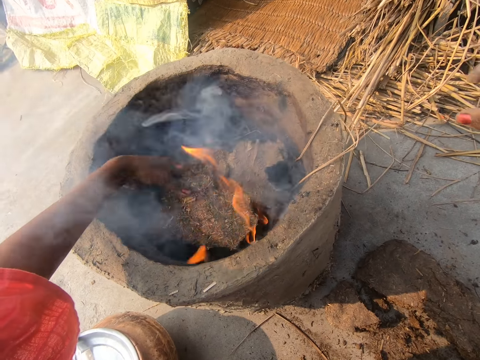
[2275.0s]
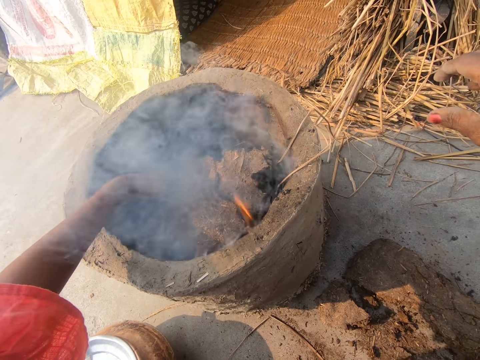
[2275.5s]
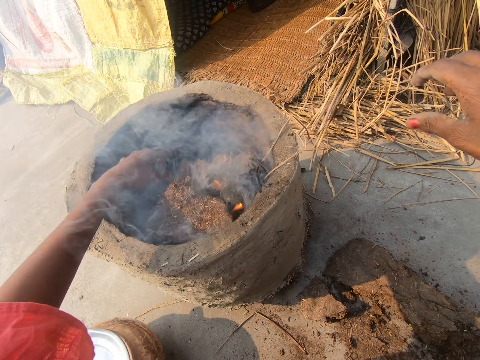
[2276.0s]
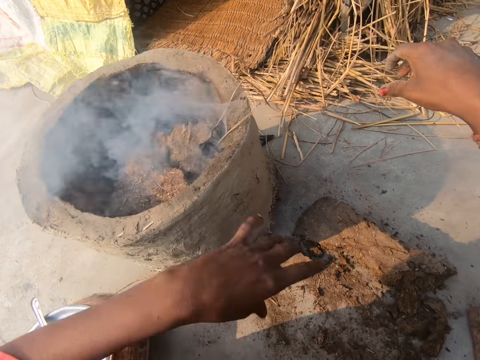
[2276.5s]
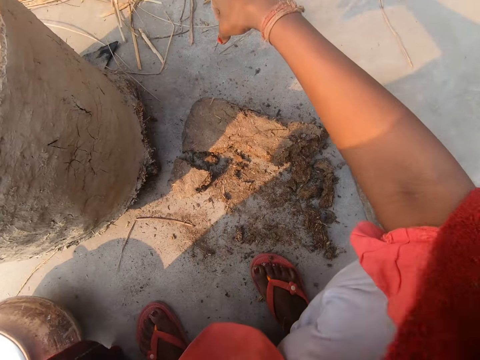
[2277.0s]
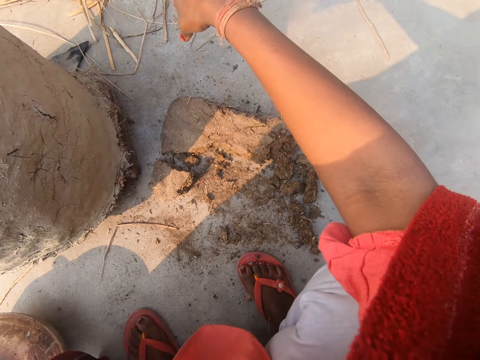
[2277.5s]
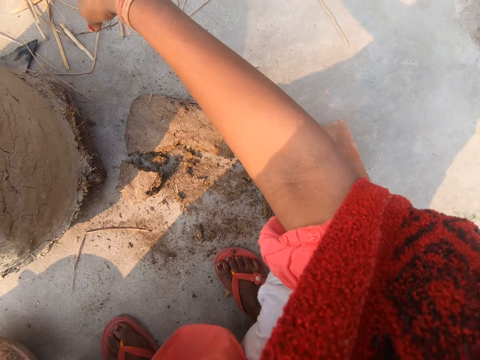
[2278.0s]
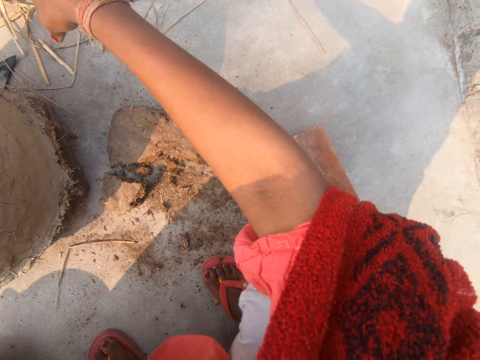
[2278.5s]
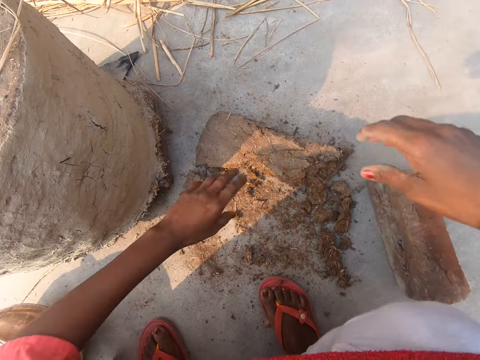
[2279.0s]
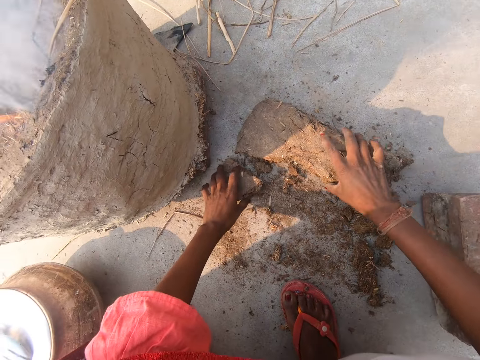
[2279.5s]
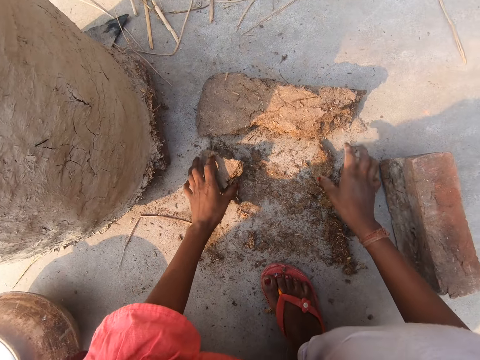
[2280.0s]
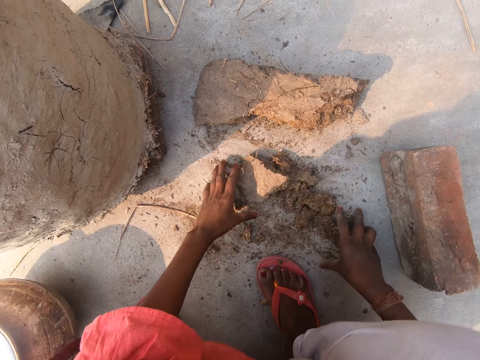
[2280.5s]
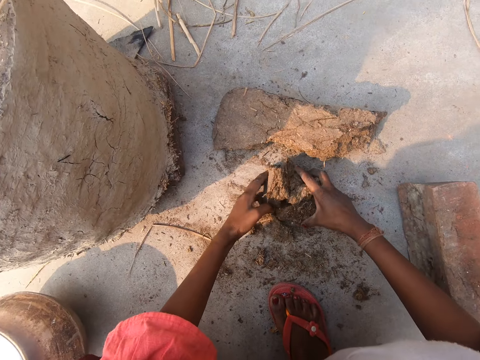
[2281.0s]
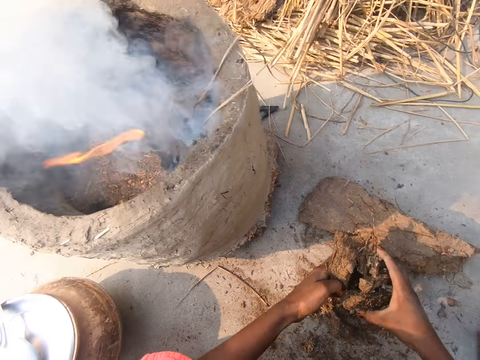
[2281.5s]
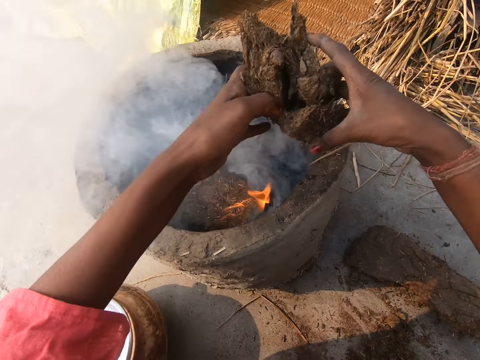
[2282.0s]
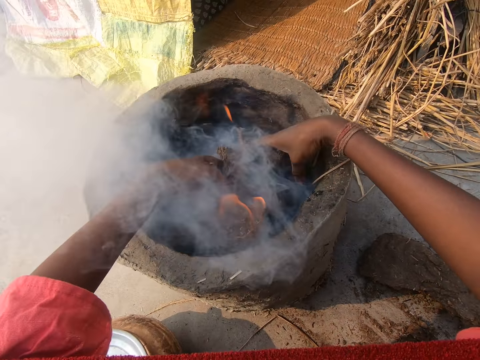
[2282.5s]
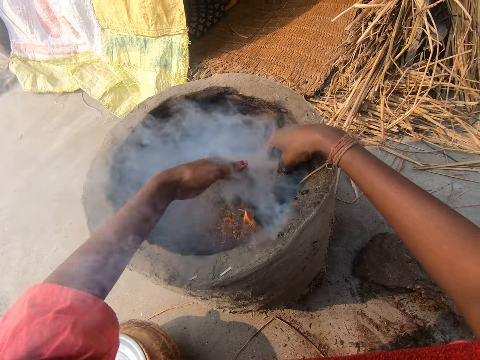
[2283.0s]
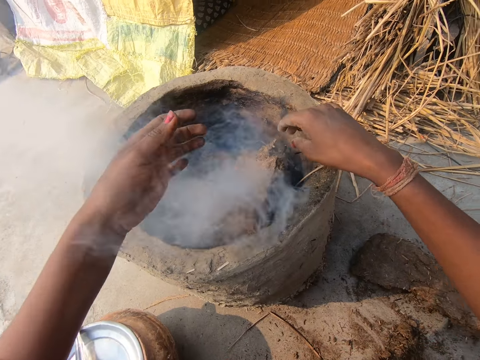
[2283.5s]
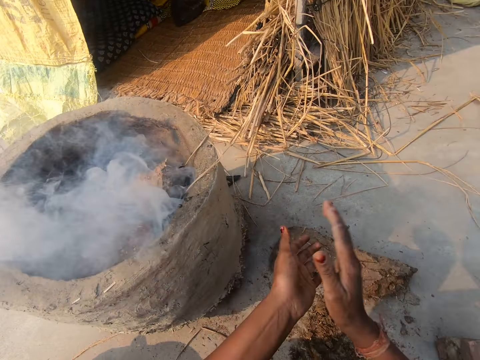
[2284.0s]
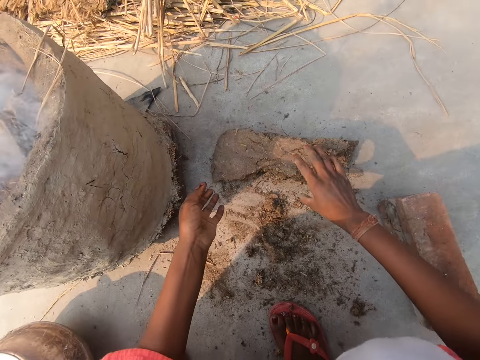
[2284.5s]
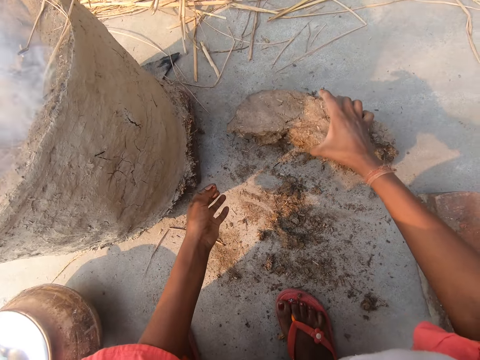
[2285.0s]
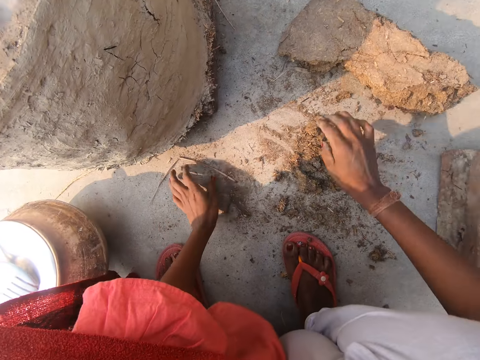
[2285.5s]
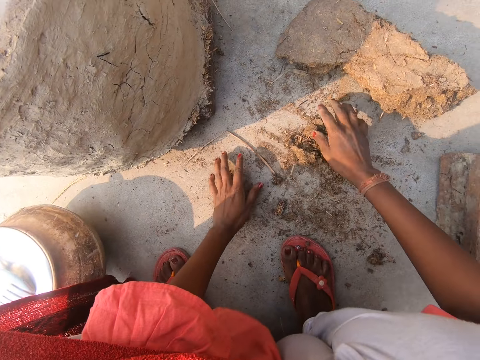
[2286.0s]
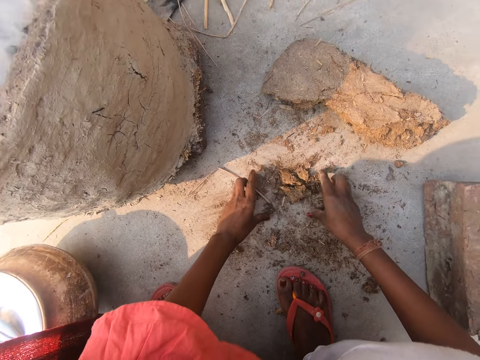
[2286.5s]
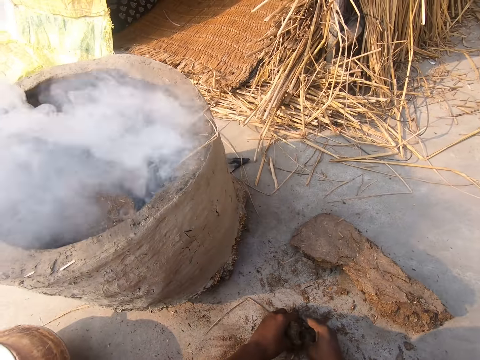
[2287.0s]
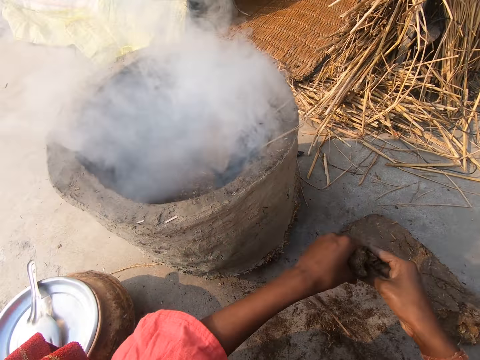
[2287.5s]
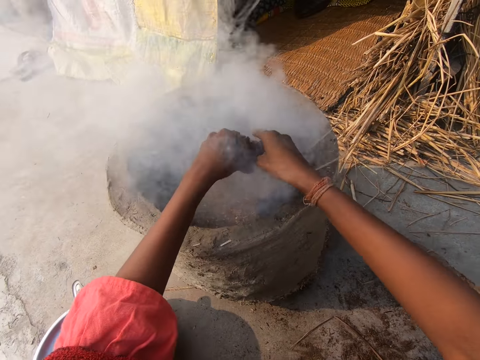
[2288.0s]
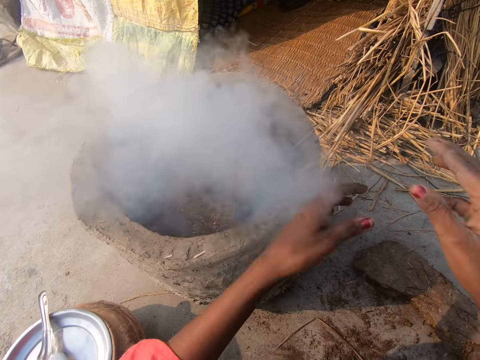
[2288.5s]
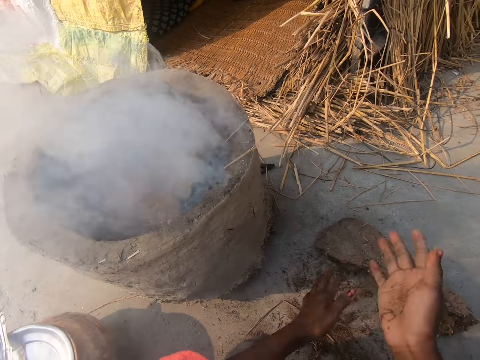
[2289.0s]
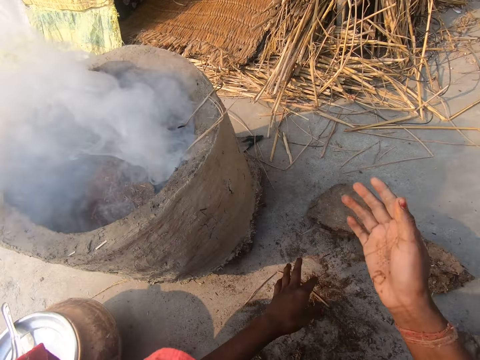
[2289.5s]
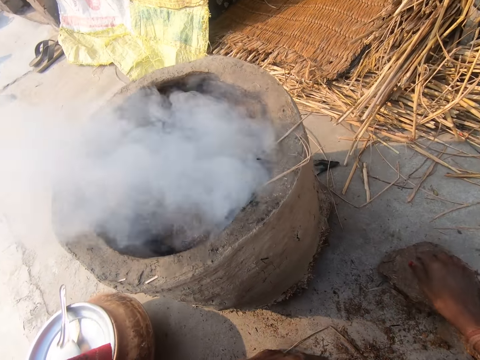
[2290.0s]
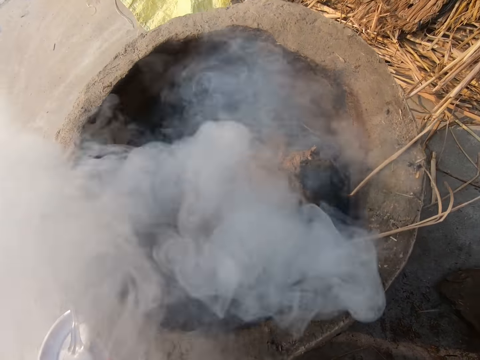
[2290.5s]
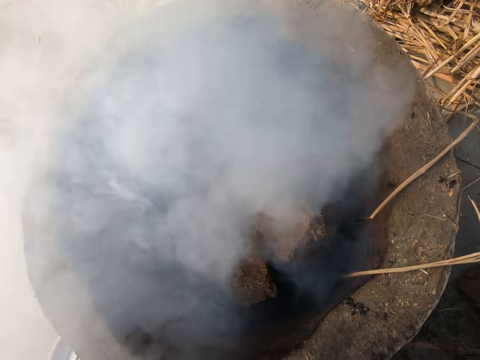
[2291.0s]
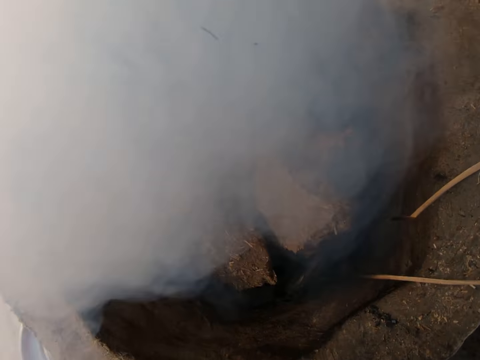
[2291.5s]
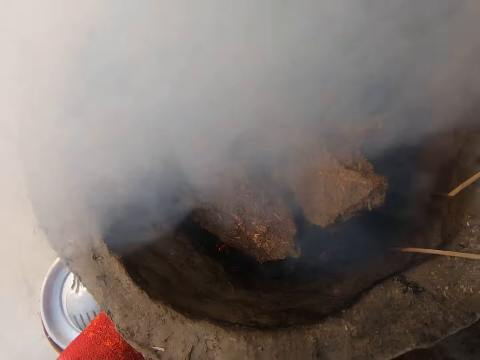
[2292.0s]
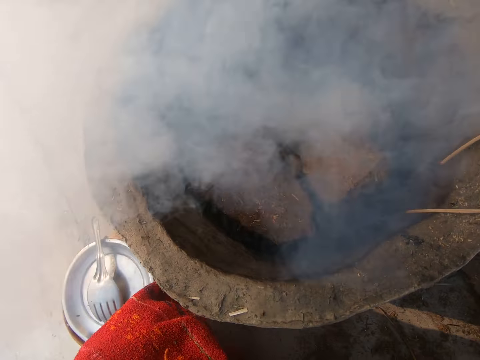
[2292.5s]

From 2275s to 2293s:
The camera wearer moves her hand backwards. She moves her shawl backwards. She wipes her face with the shawl. She touches her face with her left hand. She moves the cow dung on the ground. She gathers some pieces of broken sawdust on the ground with both hands. She puts the pieces of broken sawdust into the clay brazier or fire place with both hands. She moves around. She dusts both hands. She claps hands. She moves the cow dung on the ground. She picks the remaining piece of the block of sawdust with her right hand. She drops the remaining piece of the block of sawdust on the ground. She gathers some pieces of sawdust from the ground with both hands. She drops the pieces of sawdust into the clay brazier with both hands. She claps hands. She dusts both hands. She moves close to the fire place. She blows air on the fire place.

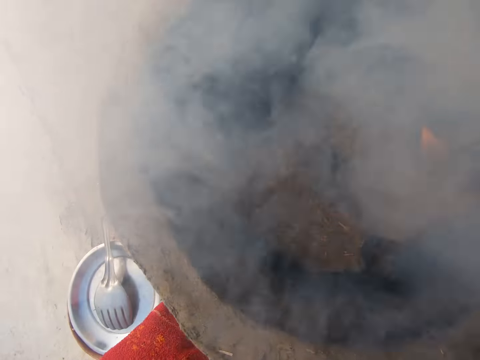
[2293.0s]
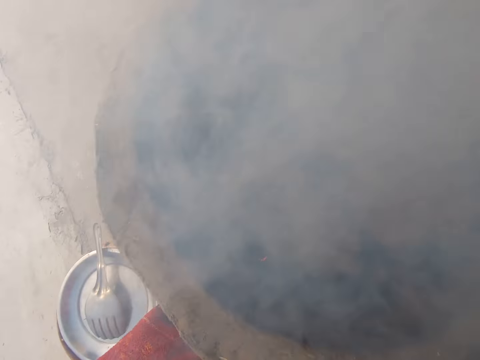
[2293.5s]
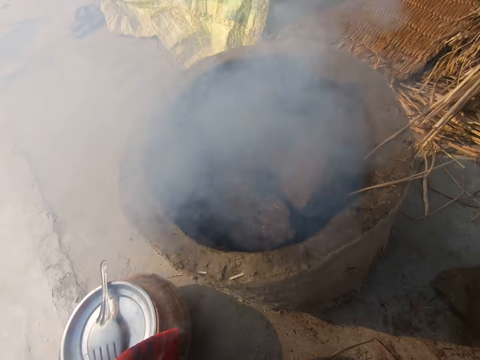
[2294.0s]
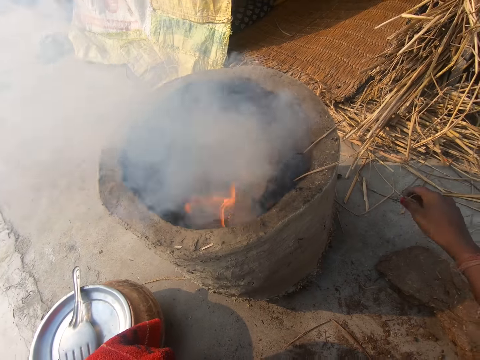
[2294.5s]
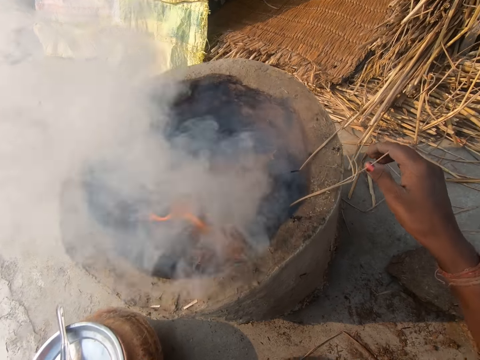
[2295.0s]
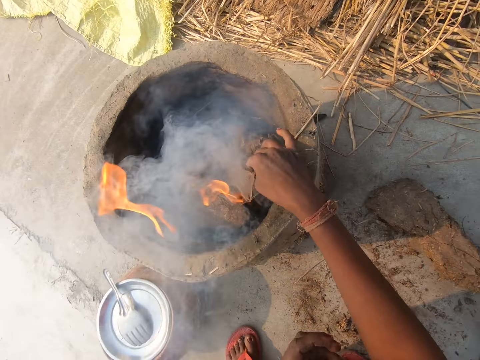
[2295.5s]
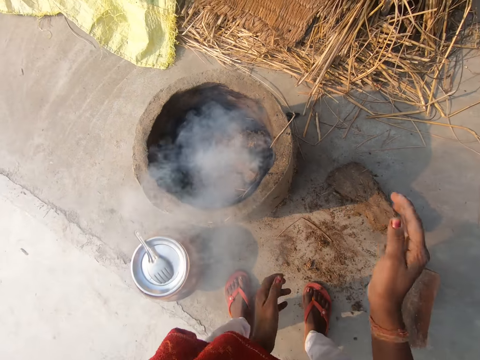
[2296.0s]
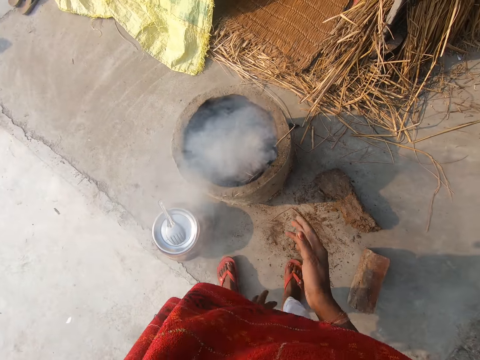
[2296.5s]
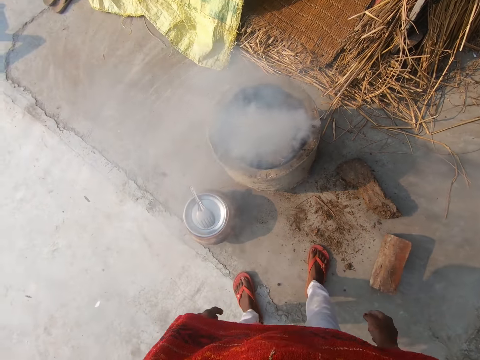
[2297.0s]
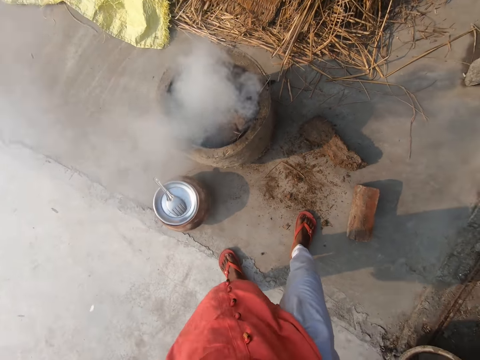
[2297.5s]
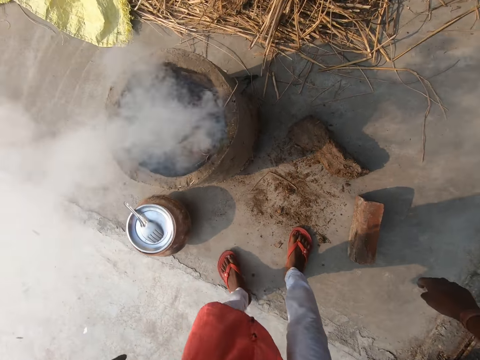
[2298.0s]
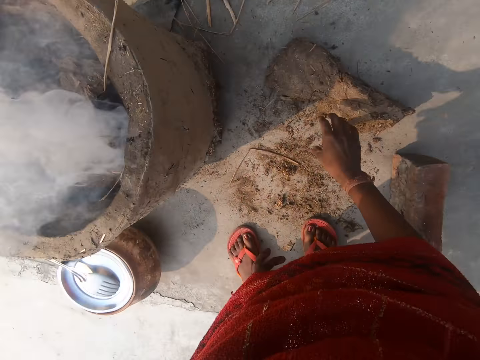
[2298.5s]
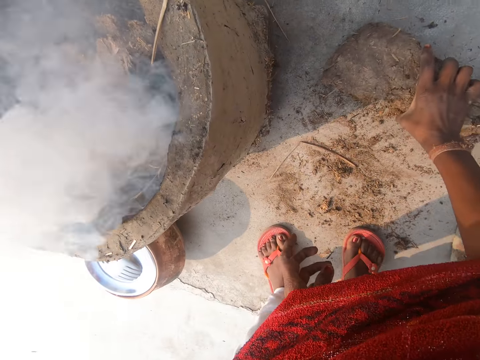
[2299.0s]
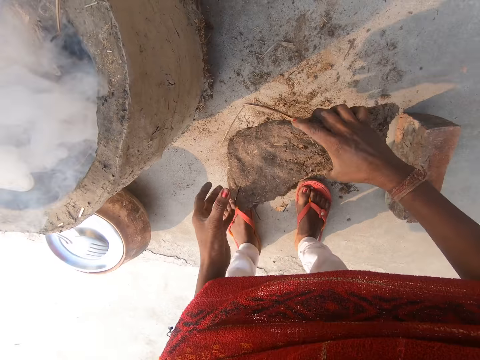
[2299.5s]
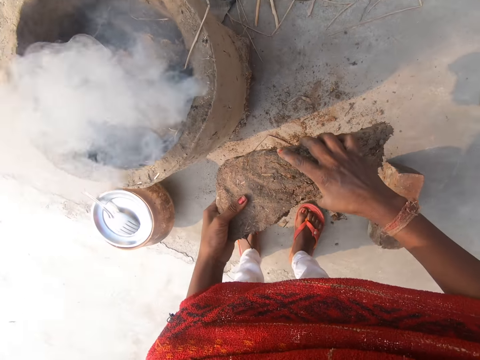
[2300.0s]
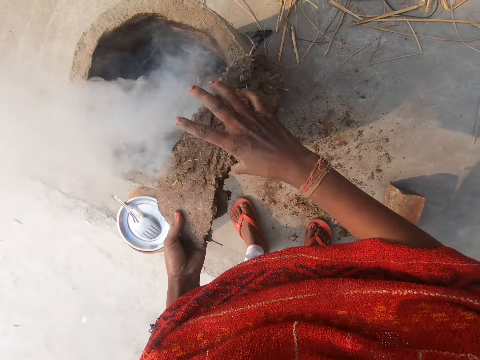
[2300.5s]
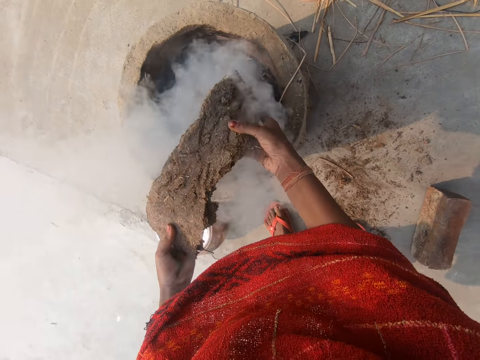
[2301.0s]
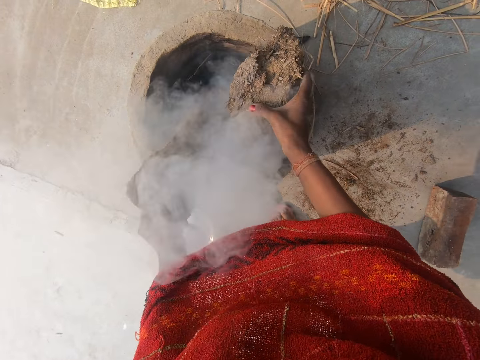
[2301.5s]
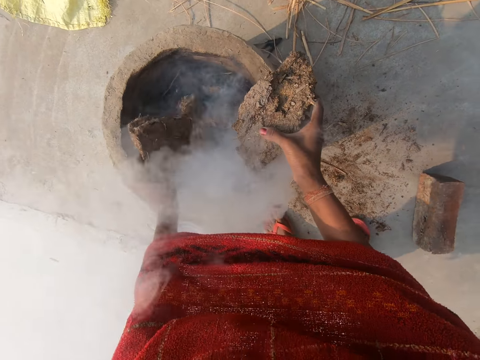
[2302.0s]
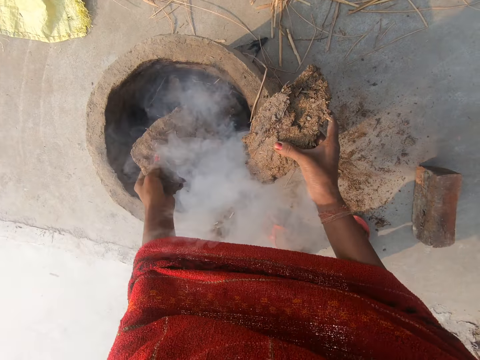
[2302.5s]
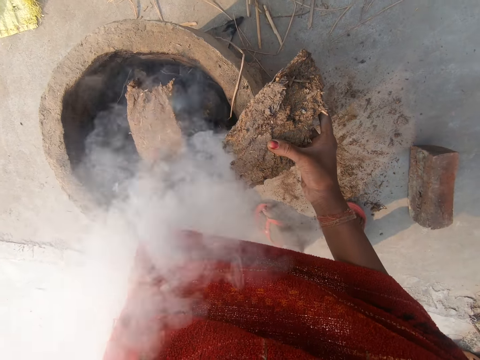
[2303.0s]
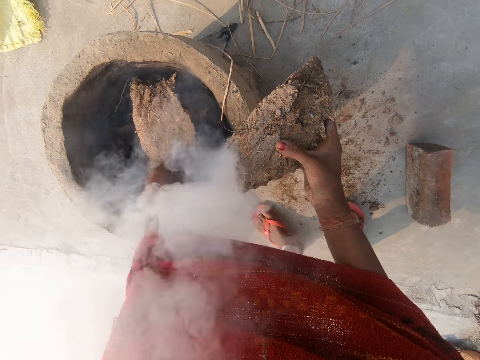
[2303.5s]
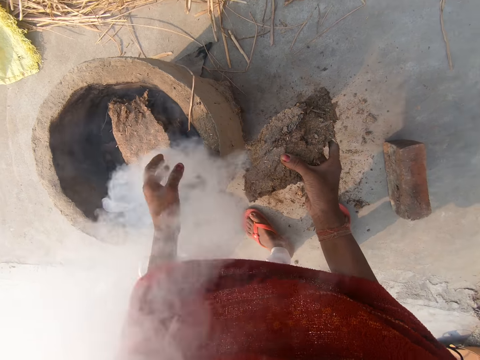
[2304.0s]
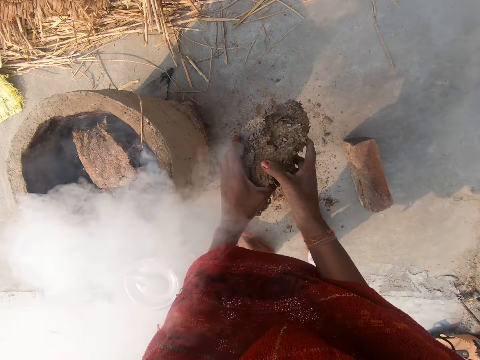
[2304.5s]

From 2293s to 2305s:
The camera wearer looks around. She moves dry grass into the fire place or clay brazier. She touches the clay brazier with her right hand. She claps hands. She stands upright. She dusts both hands. She looks around. She bends downwards. She picks up the last piece of the block of sawdust or cow dung with her right hand. She holds the last piece of the block of sawdust with both hands. She moves around. She splits the block of sawdust. She shakes the cow dung on the fire place. She drops the piece of the block of sawdust in her left hand into the clay brazier. She holds the cow dung with both hands.
